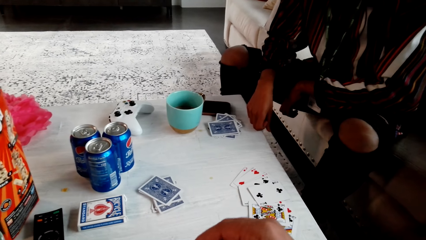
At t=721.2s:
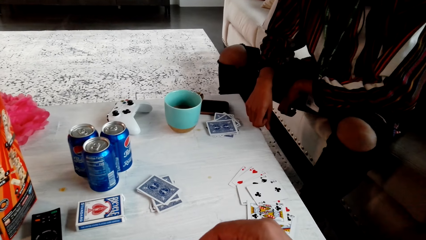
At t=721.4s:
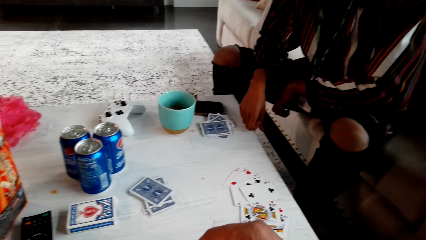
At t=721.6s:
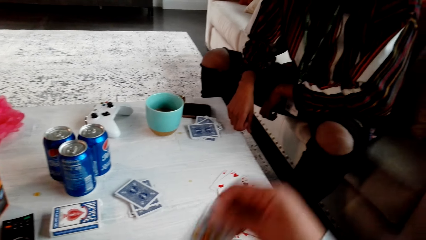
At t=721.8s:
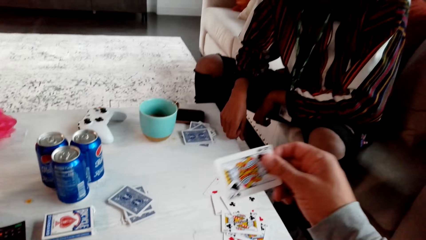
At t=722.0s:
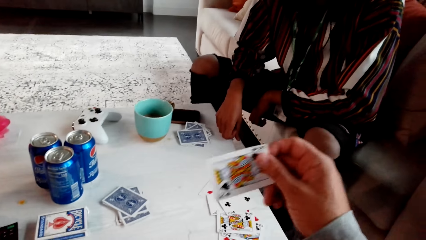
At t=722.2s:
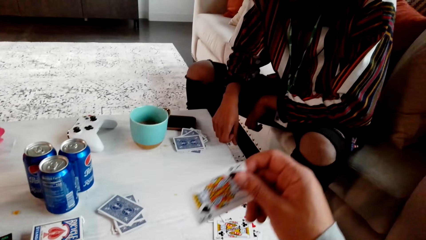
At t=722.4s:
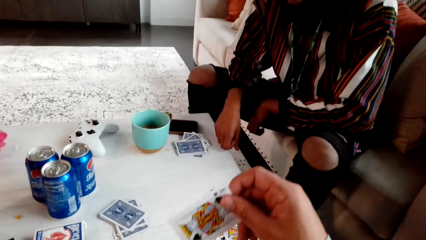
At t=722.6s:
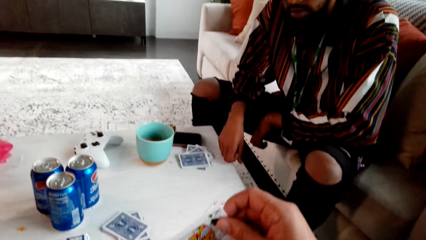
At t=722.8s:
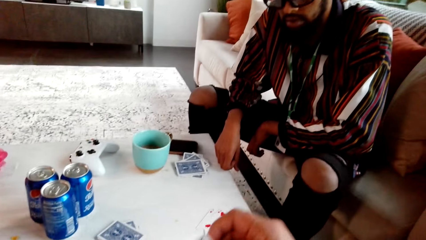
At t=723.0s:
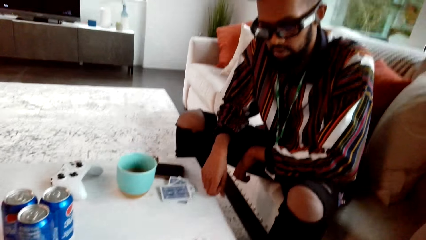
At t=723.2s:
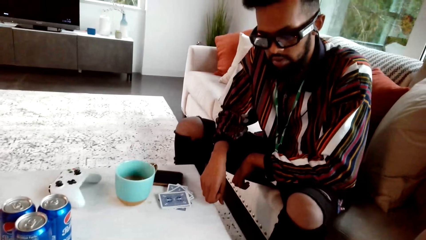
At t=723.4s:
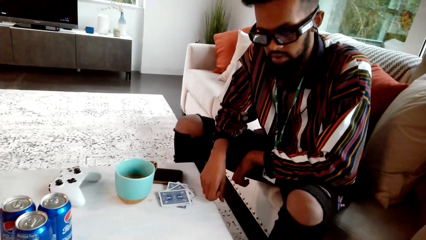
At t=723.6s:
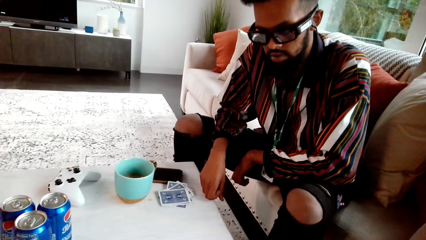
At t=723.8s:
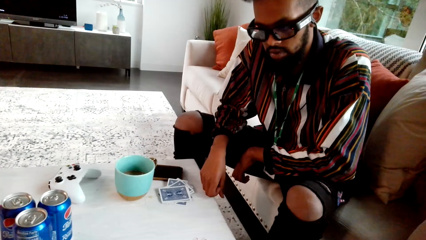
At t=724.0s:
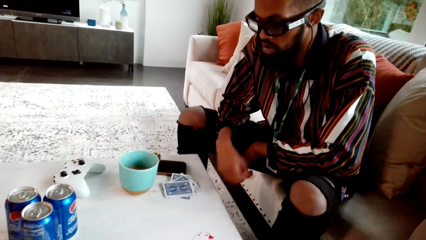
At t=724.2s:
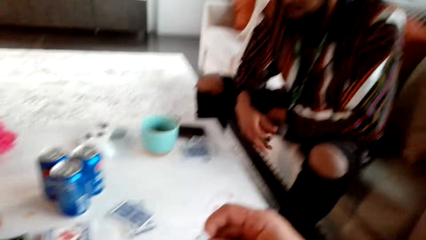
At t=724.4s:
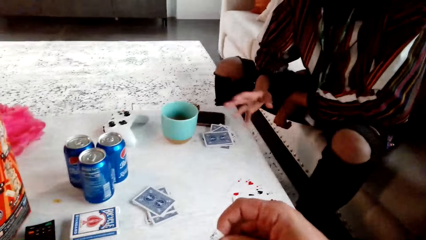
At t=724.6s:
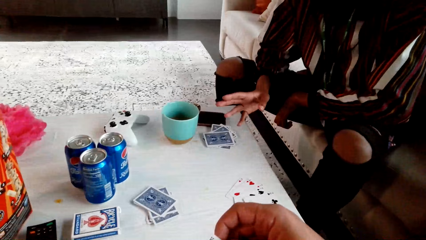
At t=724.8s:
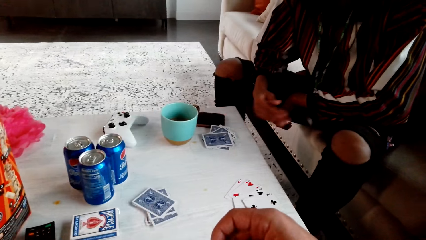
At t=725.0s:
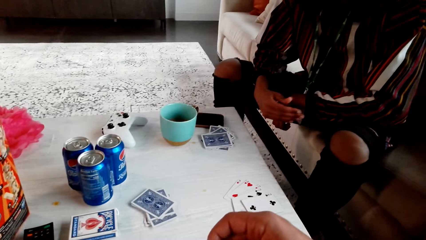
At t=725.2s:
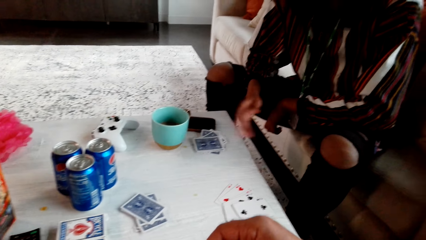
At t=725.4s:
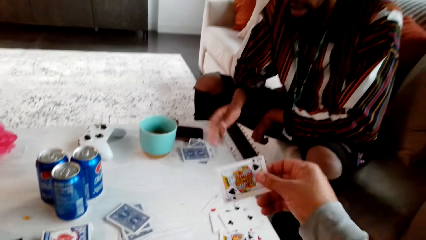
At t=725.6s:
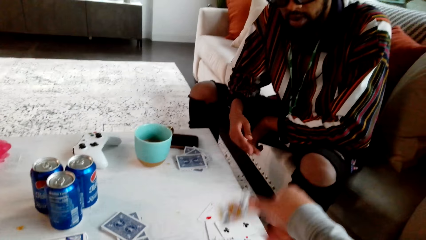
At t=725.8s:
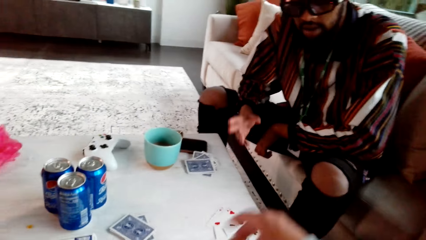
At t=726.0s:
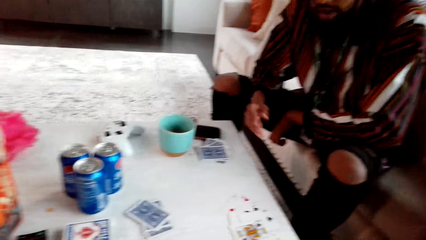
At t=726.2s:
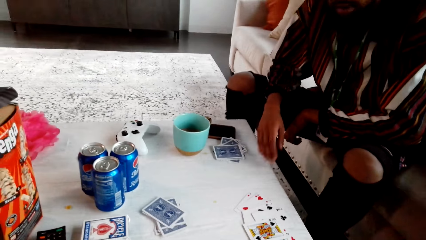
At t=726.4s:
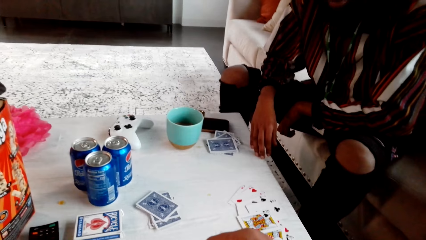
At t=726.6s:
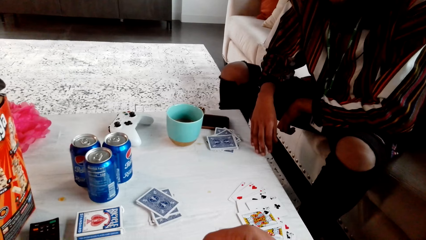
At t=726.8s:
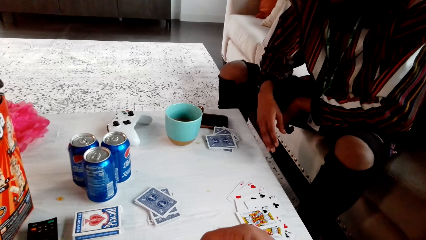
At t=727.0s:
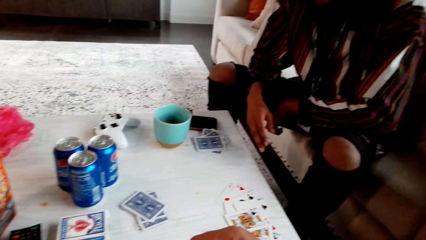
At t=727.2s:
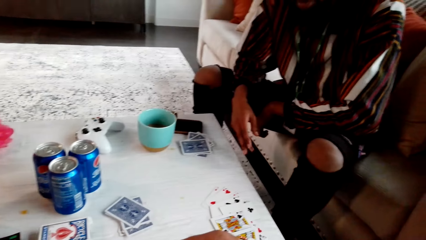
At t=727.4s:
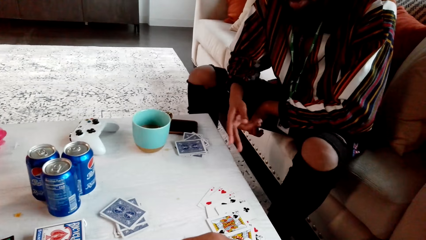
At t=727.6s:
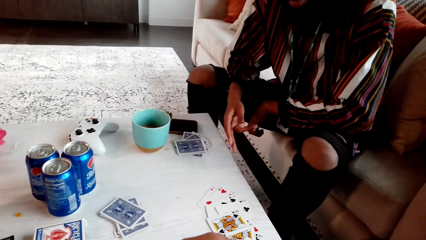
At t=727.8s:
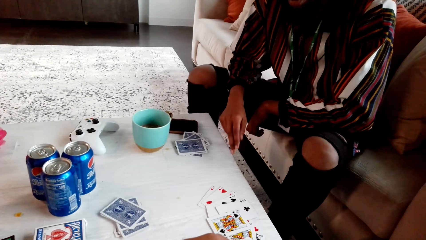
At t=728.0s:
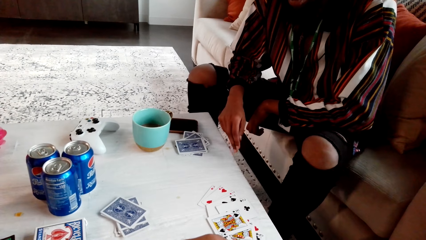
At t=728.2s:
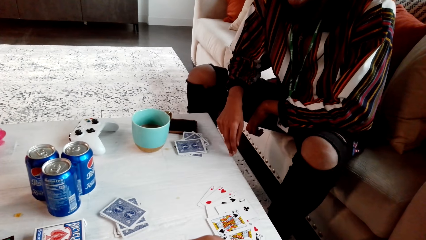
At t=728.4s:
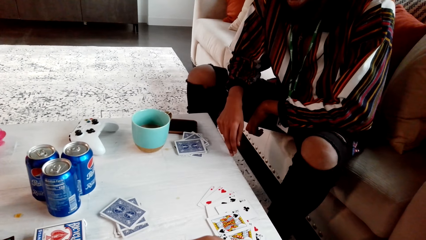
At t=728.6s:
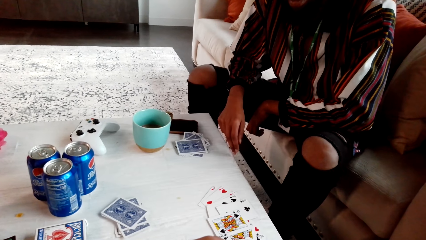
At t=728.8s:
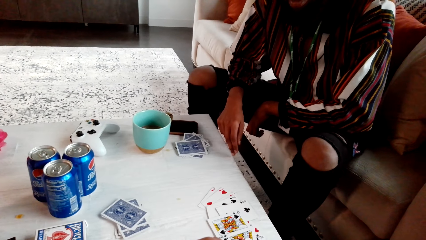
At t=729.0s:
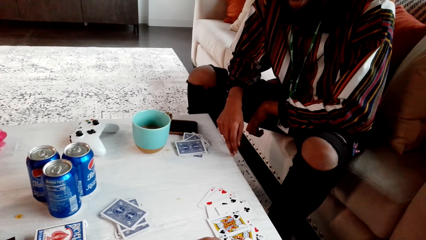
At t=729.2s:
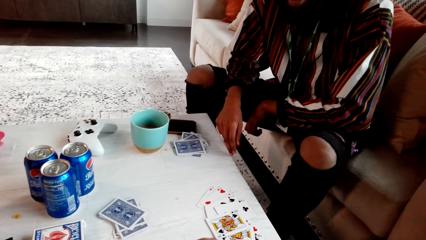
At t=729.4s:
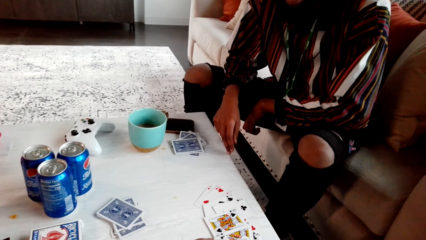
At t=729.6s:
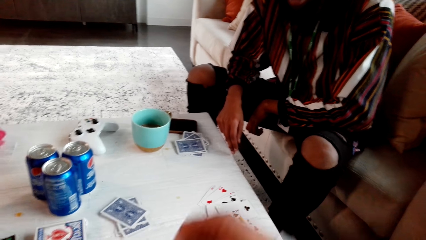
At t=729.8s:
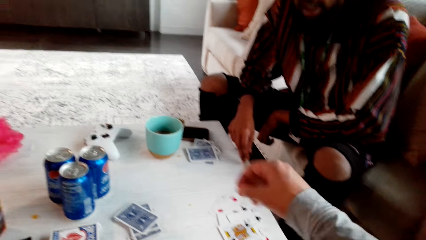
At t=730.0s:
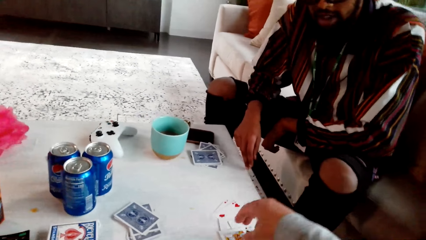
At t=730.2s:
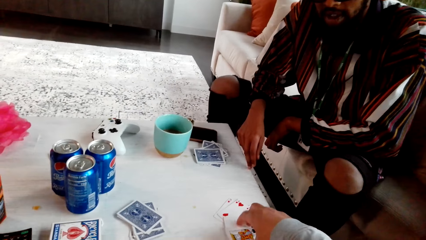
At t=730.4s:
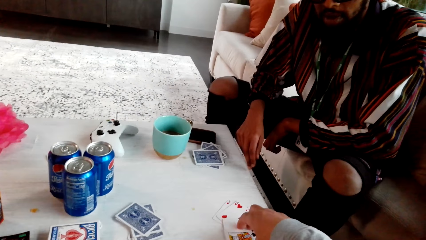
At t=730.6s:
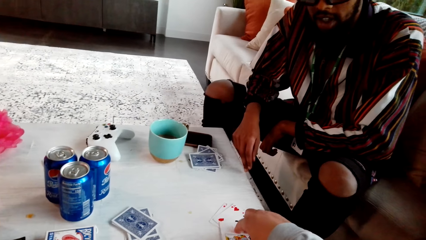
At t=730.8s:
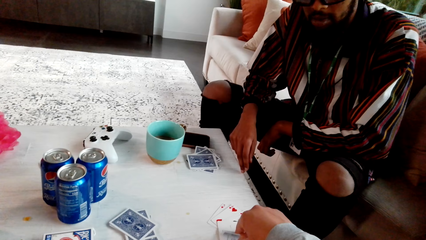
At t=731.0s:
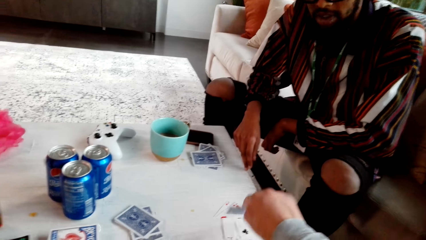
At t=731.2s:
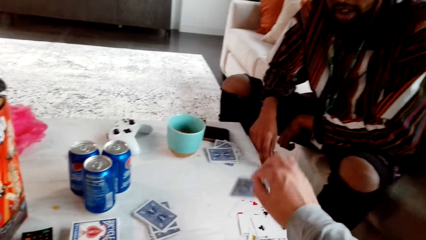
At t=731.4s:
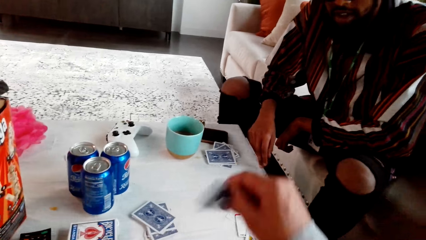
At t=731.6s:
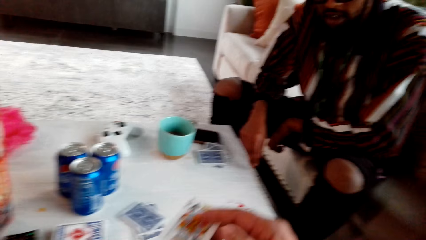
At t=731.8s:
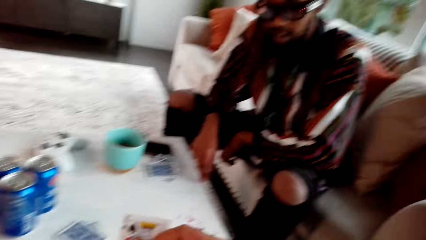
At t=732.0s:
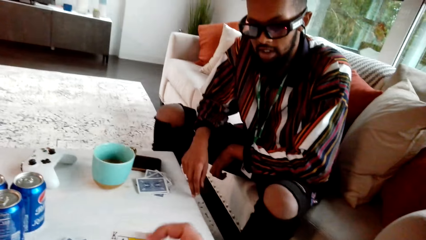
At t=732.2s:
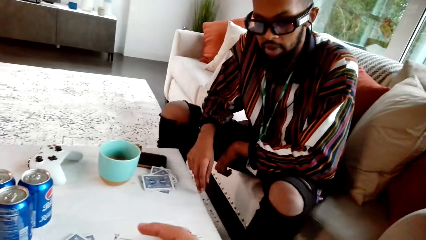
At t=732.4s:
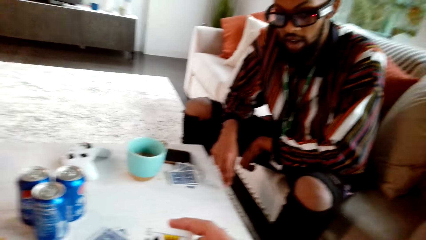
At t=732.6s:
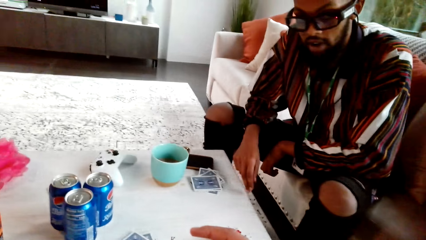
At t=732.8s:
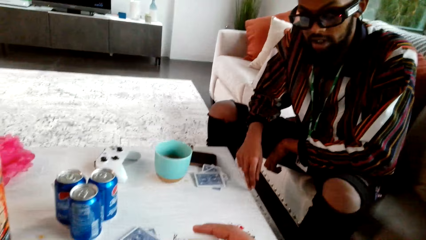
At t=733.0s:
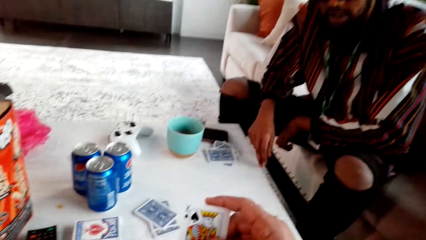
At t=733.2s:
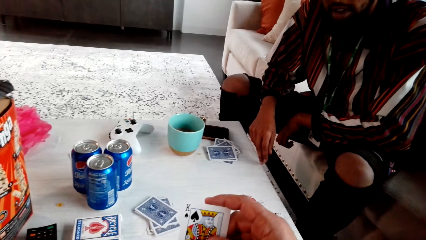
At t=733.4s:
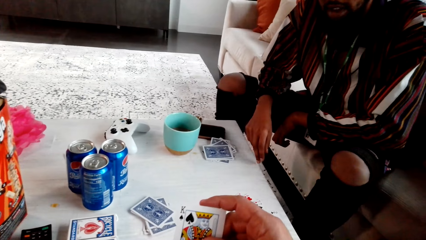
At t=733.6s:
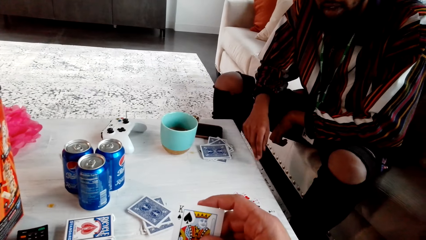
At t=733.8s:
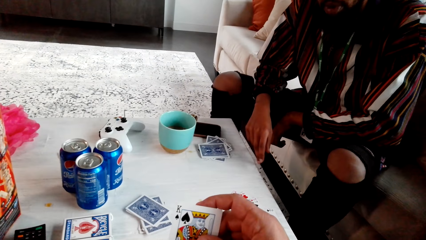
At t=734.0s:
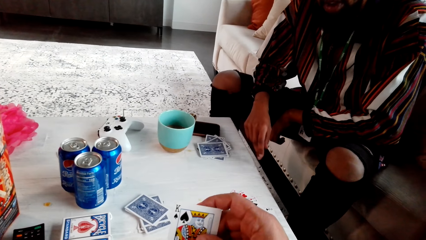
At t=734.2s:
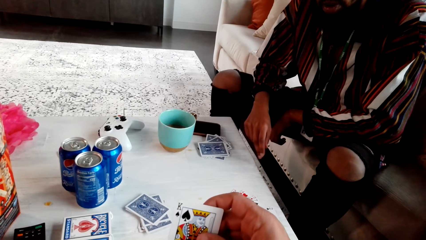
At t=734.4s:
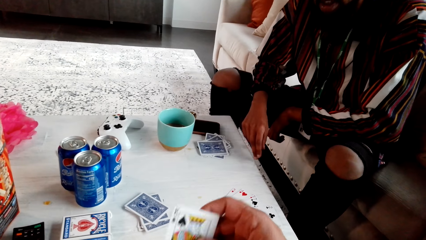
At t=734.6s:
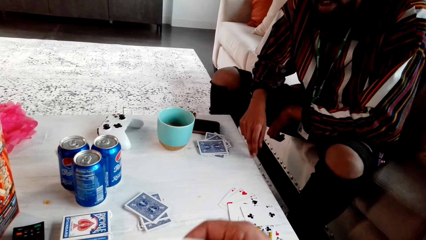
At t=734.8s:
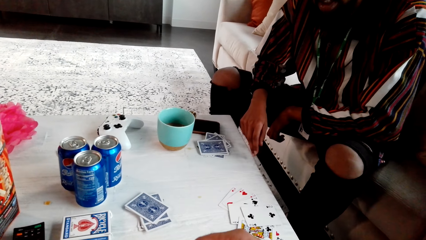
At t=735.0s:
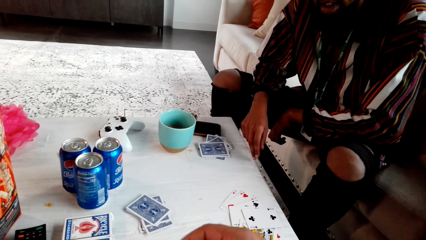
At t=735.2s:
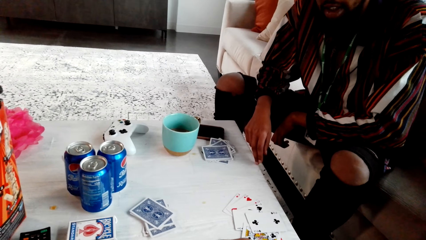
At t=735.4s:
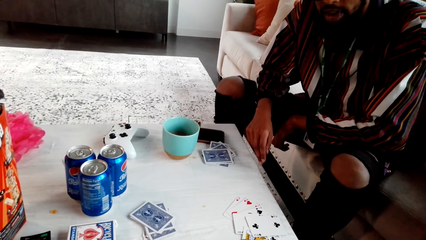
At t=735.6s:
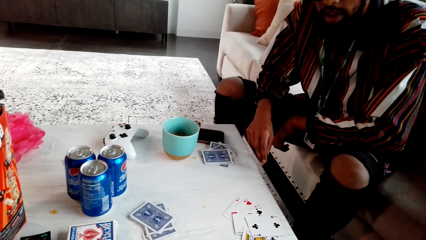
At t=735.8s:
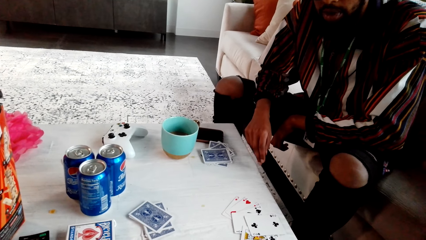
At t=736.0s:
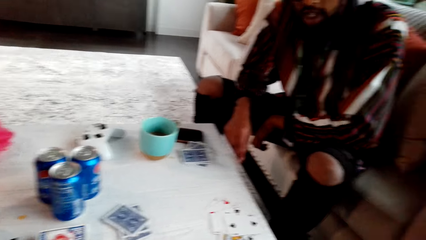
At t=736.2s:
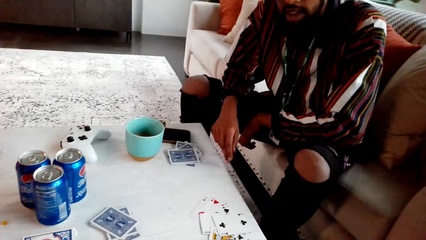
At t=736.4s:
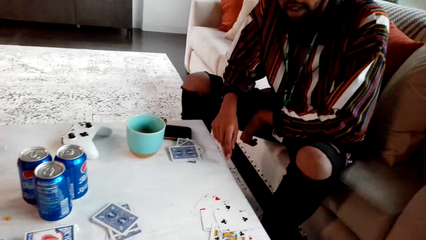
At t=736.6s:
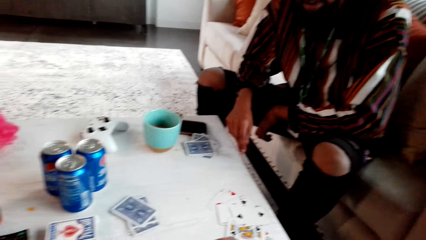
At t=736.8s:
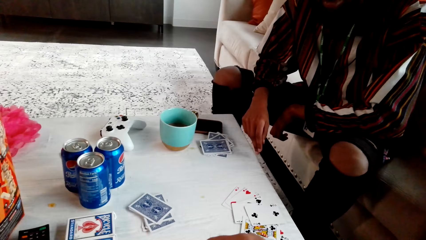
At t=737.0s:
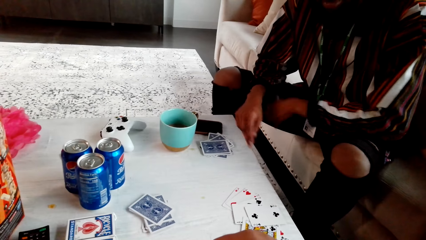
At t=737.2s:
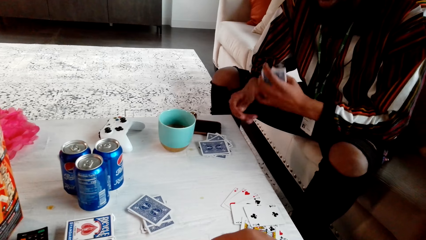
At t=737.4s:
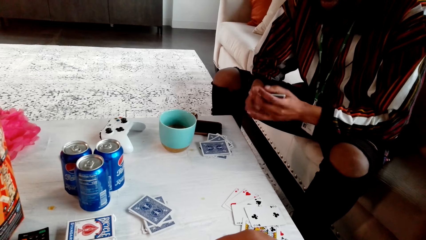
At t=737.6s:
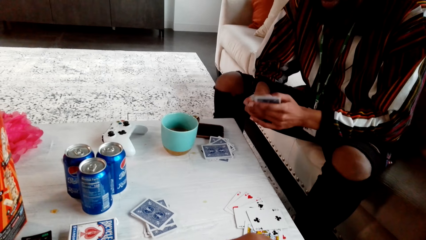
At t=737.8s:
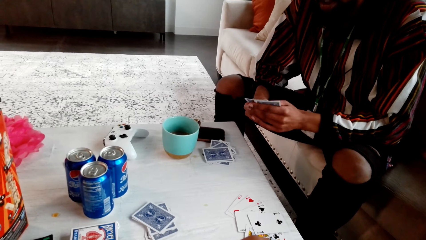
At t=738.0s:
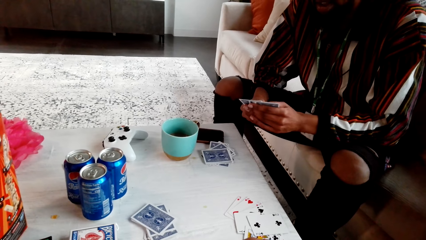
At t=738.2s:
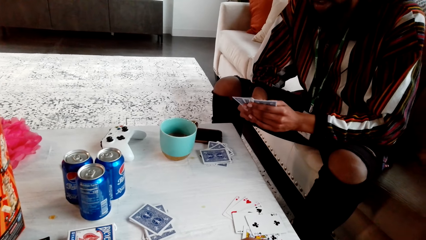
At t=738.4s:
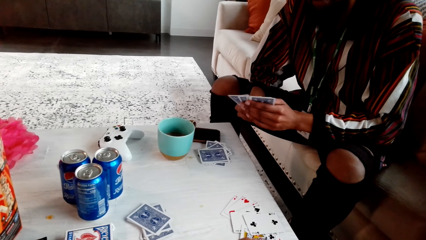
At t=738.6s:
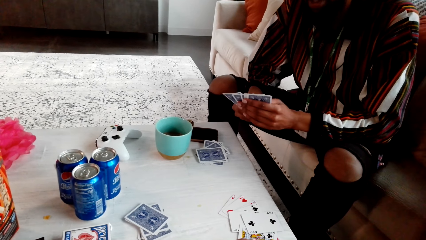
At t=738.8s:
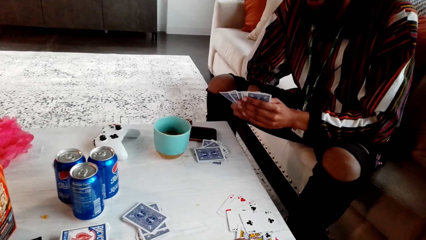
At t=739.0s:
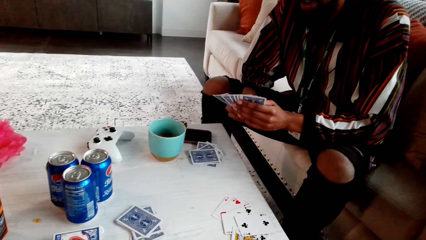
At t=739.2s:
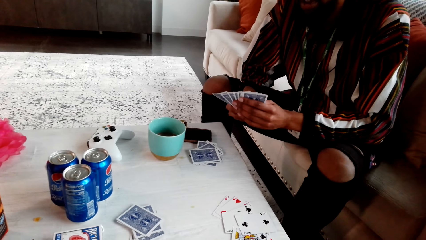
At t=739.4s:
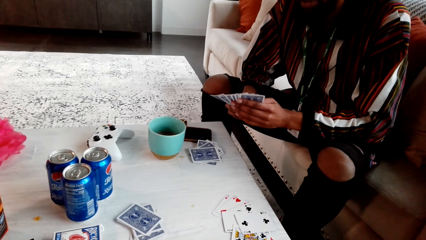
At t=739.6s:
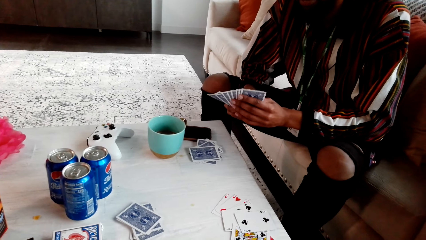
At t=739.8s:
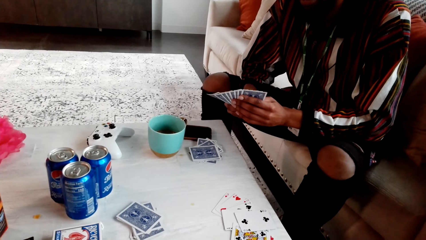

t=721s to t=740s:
The camera wearer picks a playing card. They put the playing card back with the rest. They look at a man. The man speaks with gestures. The camera wearer picks a playing card. They drop the card. The man stares at the cards on the table. He taps the table. The camera wearer picks a card from the table. They stare at the card. The man checks the card. He spreads the playing cards.
